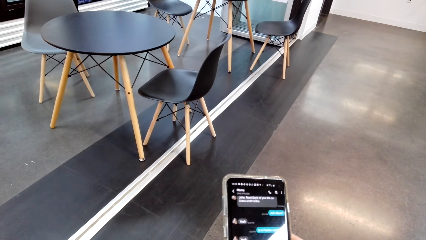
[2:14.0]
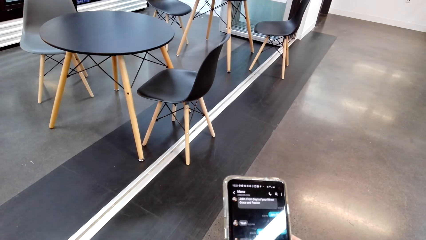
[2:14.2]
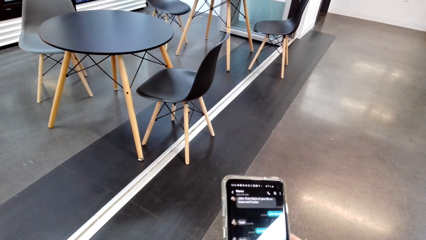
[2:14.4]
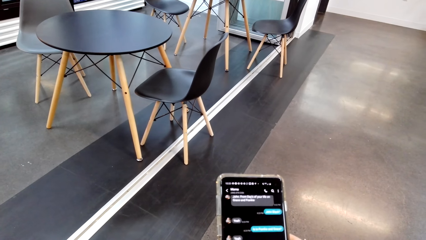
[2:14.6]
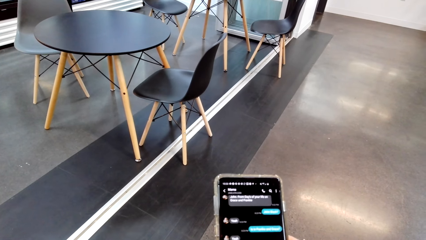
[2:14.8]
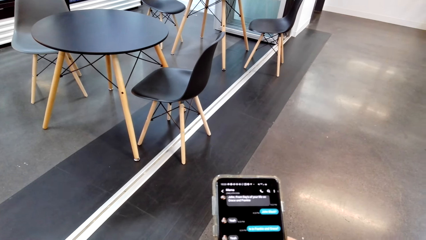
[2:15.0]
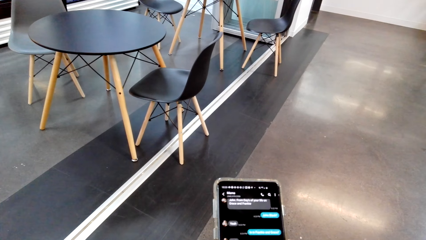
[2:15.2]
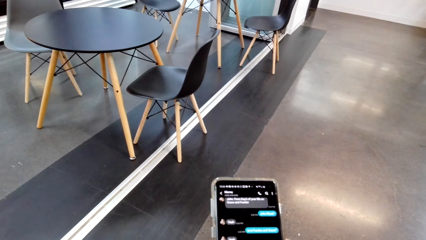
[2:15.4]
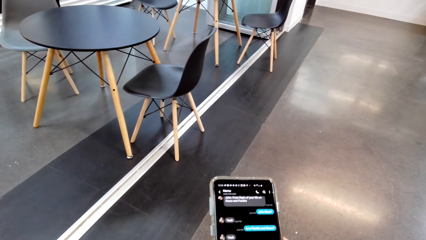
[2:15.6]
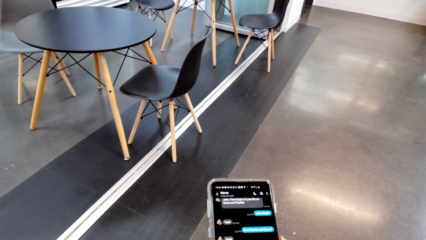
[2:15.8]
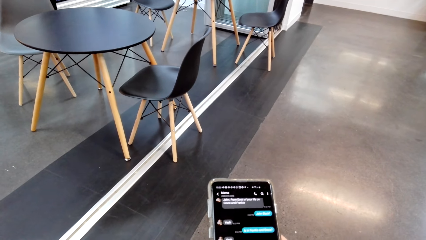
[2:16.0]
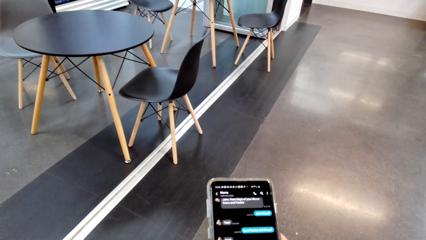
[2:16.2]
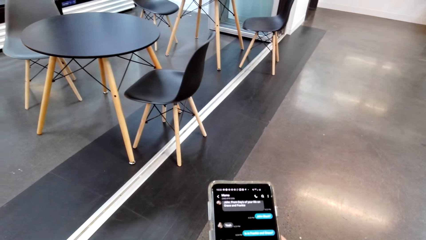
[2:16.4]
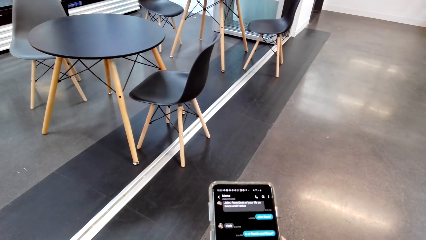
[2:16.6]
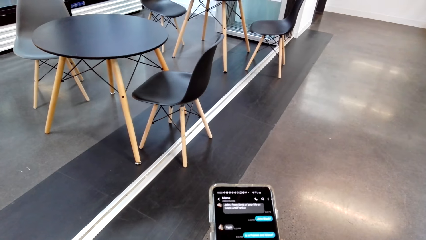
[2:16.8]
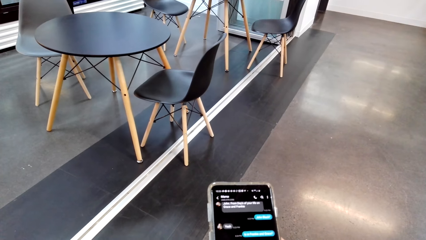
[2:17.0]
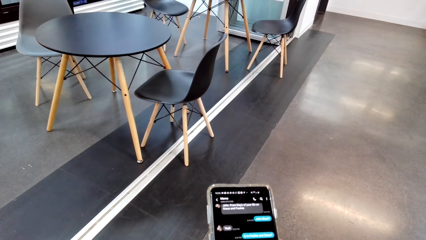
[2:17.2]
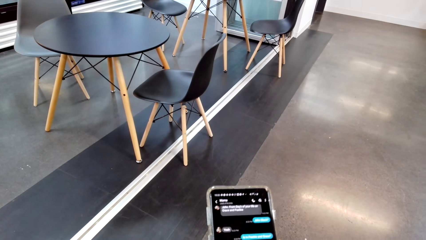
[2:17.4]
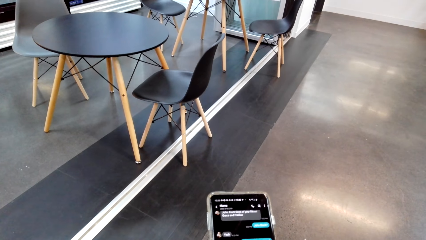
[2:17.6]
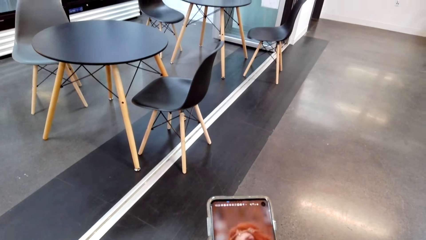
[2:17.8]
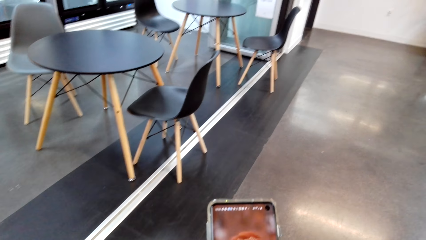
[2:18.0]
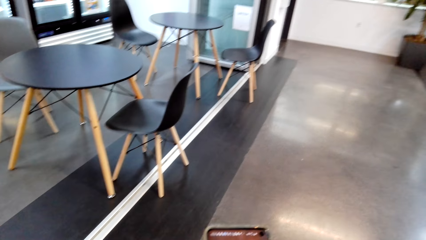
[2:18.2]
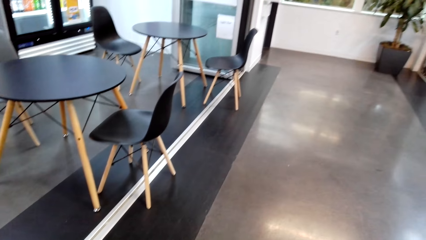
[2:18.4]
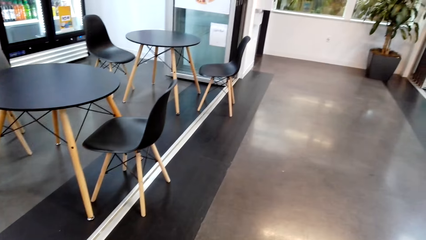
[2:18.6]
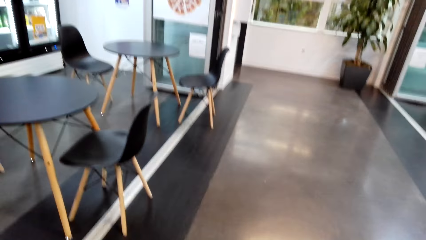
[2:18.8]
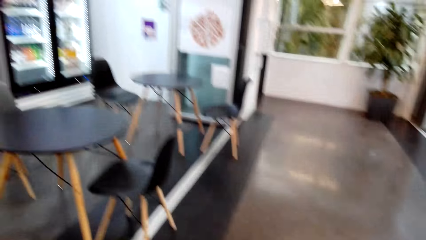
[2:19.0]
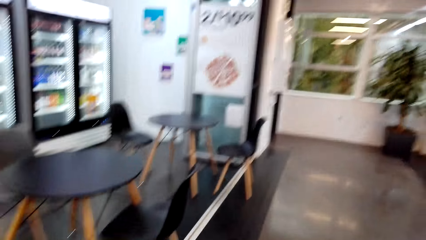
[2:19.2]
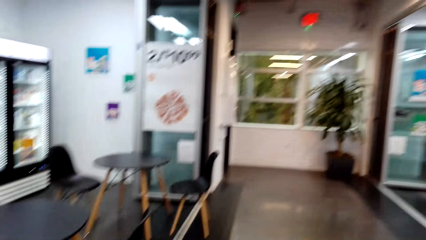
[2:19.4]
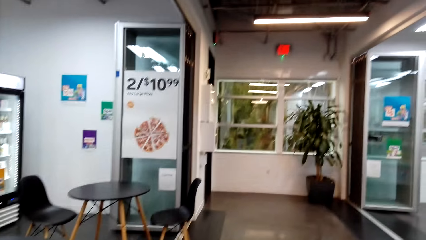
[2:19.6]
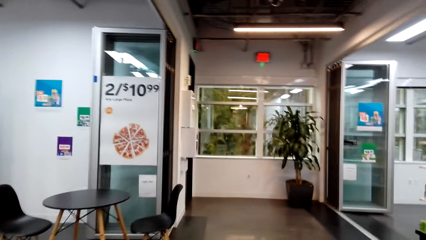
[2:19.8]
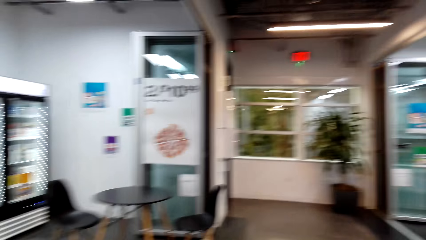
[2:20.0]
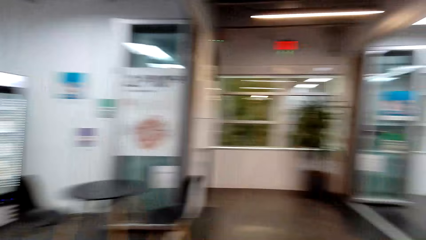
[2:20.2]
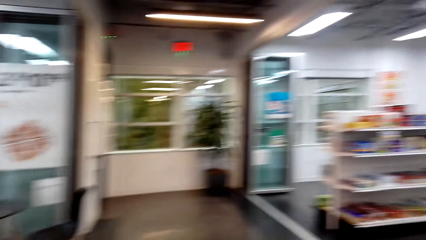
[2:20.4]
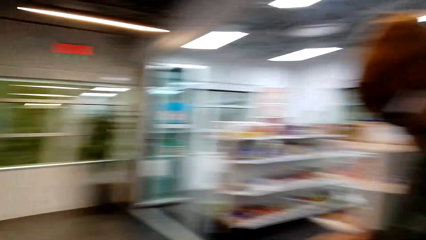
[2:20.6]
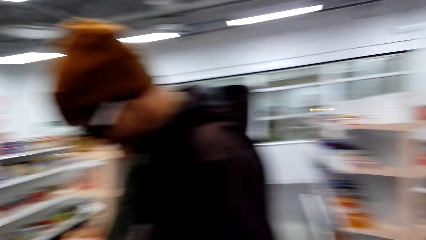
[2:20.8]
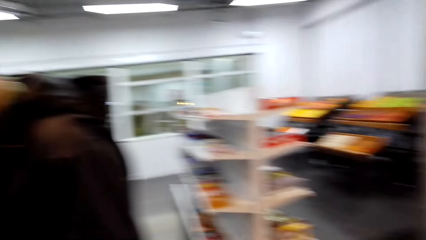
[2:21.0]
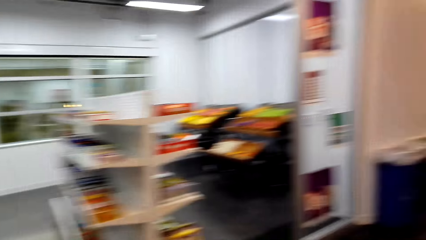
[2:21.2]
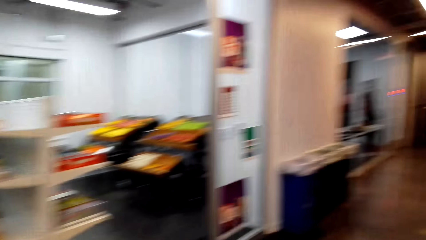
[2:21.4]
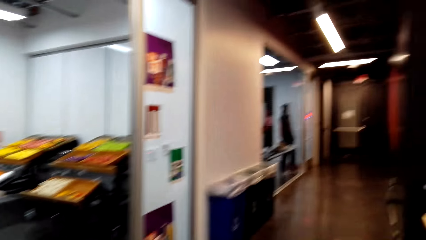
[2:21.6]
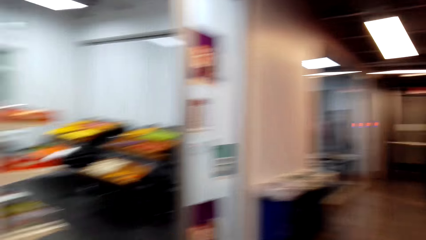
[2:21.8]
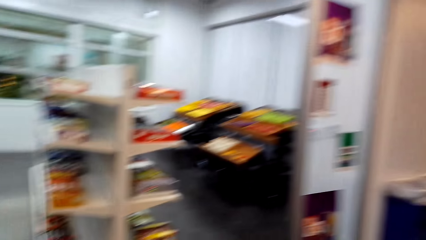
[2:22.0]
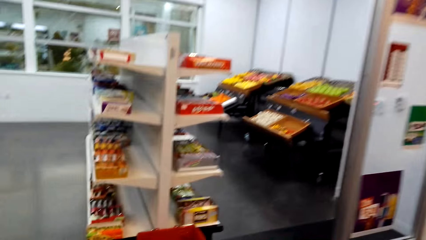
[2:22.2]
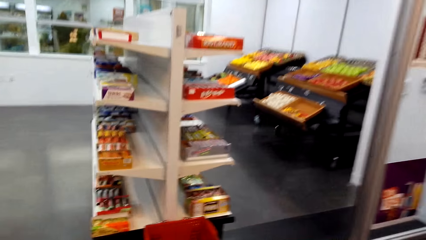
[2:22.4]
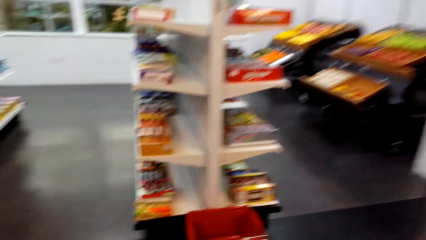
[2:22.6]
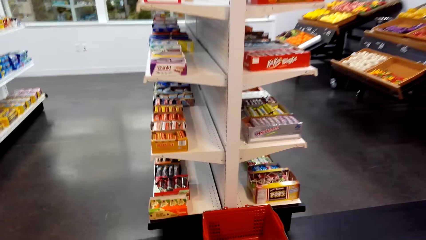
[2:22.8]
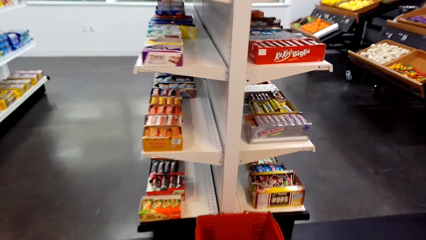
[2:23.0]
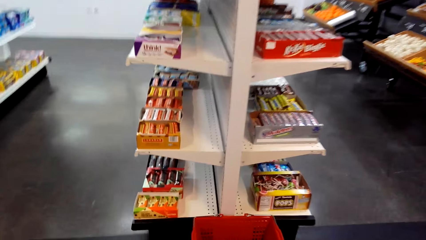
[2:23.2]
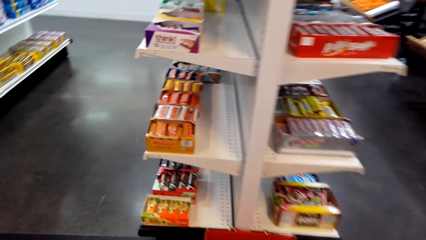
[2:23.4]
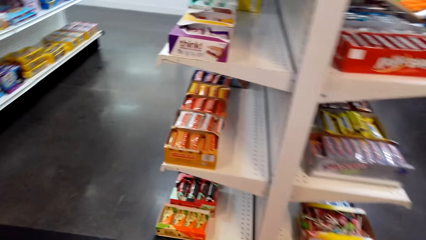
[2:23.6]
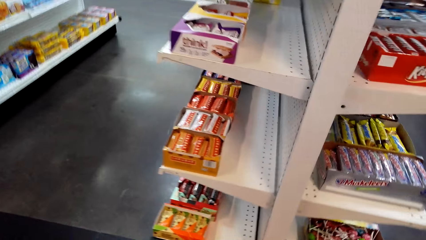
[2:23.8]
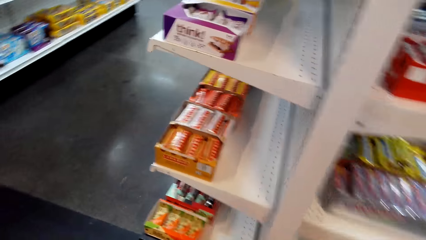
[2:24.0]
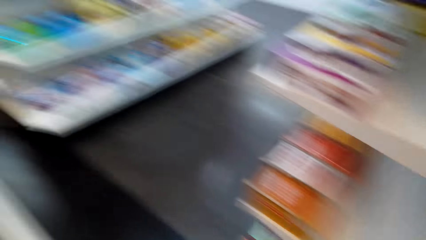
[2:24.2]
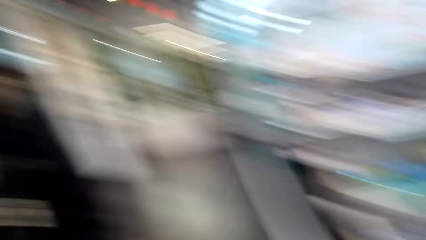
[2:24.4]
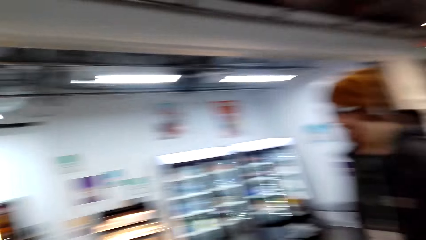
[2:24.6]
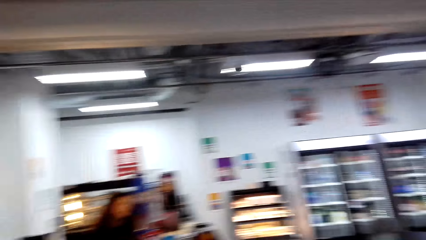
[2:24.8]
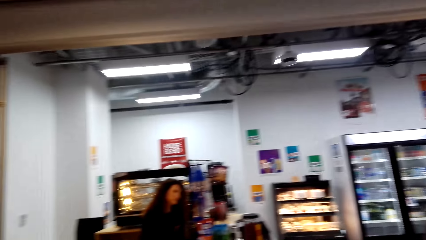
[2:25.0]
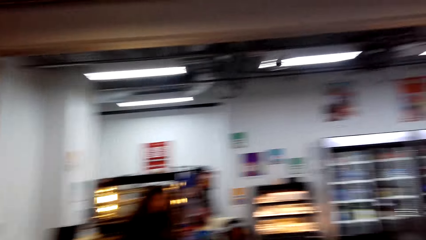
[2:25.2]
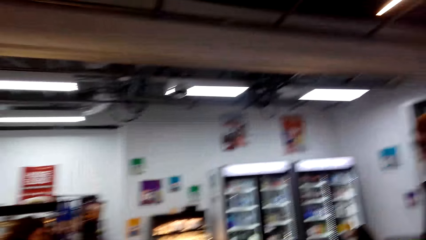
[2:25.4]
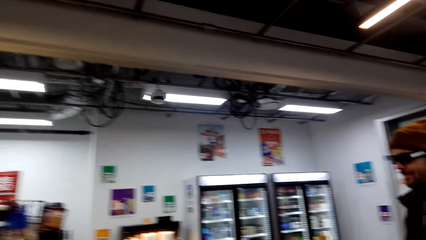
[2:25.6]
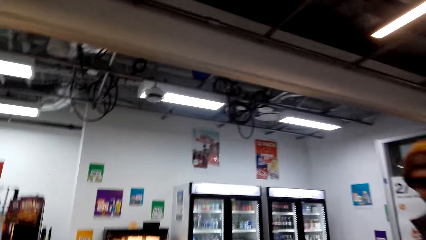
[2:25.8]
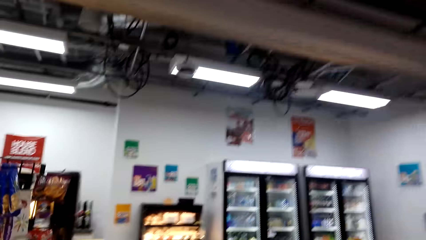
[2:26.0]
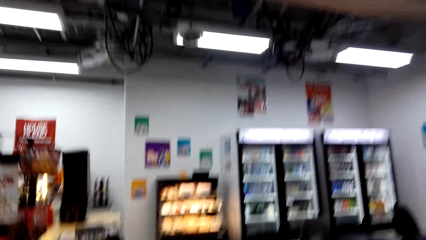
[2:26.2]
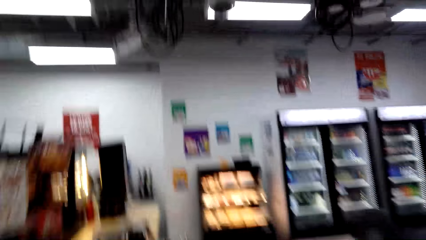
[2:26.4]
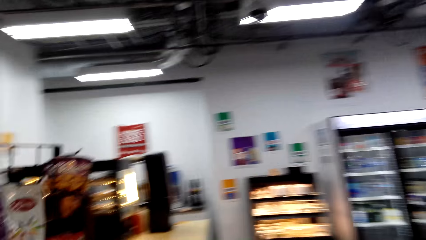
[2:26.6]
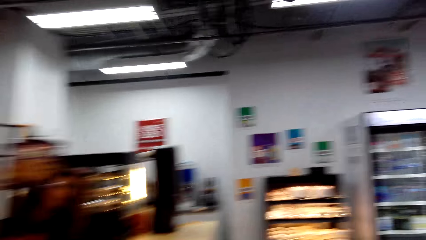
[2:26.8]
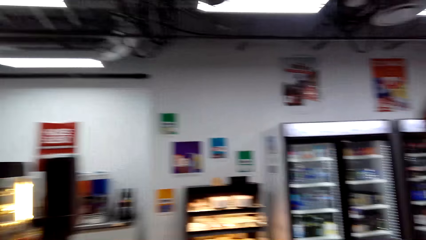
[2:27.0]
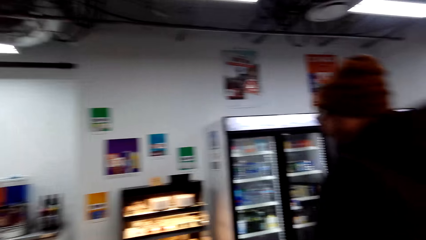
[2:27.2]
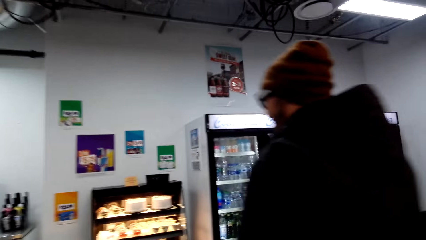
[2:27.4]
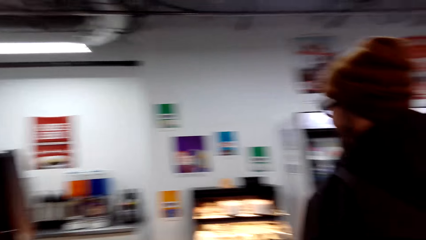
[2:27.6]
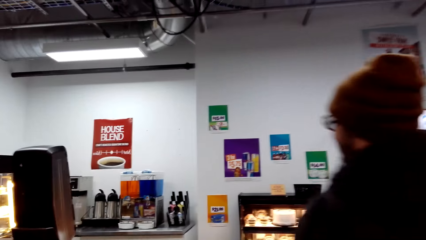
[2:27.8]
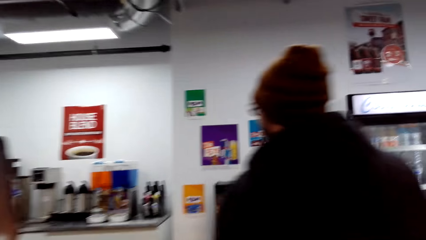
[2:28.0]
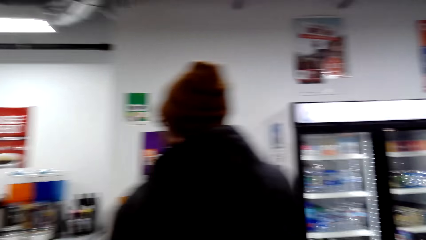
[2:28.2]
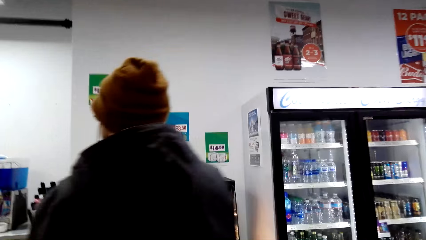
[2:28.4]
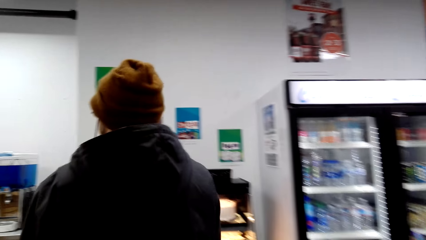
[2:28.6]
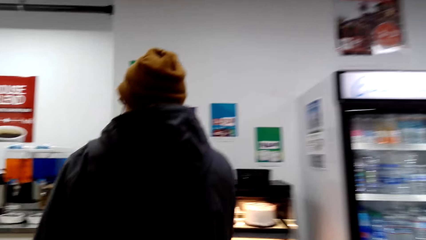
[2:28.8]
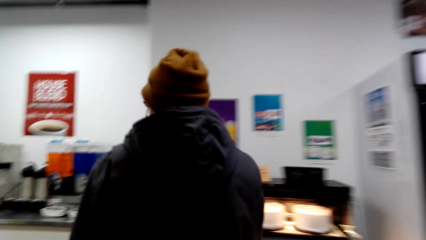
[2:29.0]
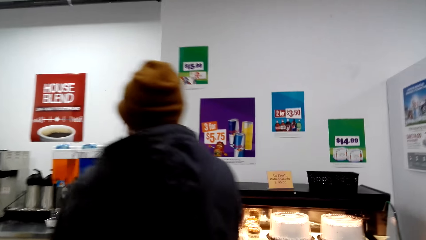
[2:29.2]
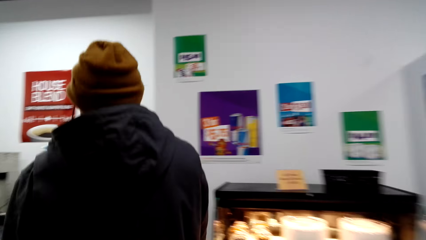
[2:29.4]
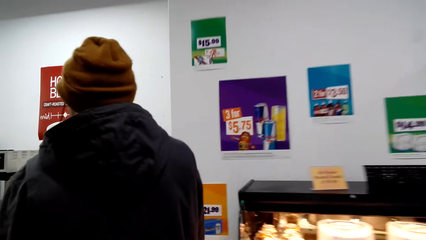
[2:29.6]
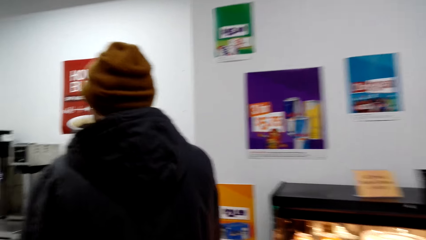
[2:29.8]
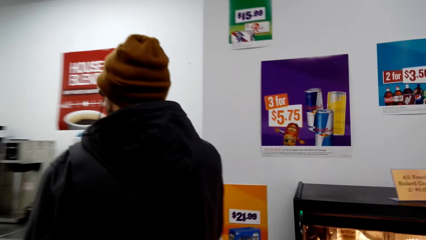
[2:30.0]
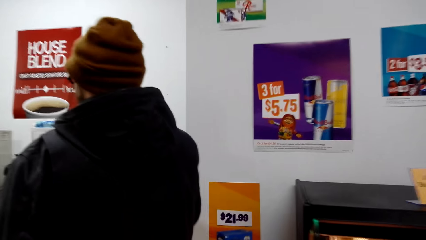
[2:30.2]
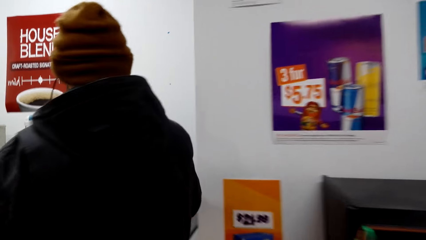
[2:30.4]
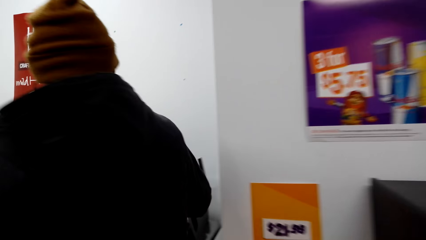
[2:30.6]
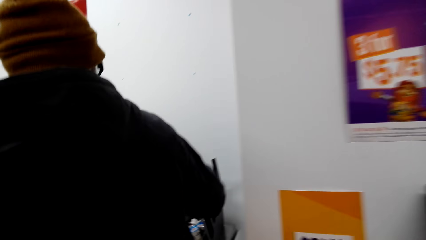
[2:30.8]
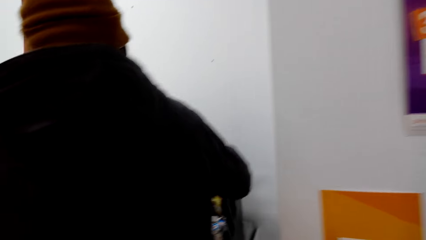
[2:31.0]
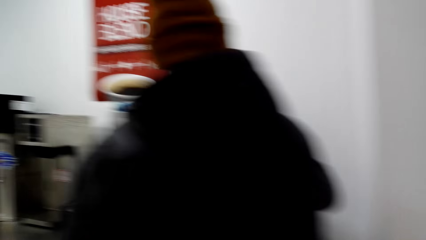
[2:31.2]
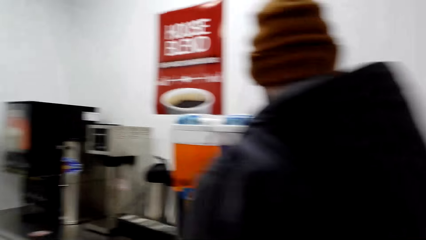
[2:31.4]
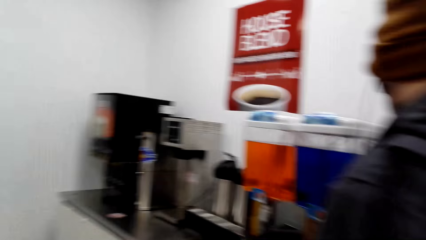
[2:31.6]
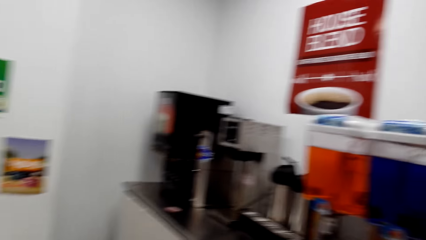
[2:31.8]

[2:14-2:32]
The camera wearer looks around the store. They dialogue with a woman. The woman talks. A man walks around. The camera wearer walks around the store.
